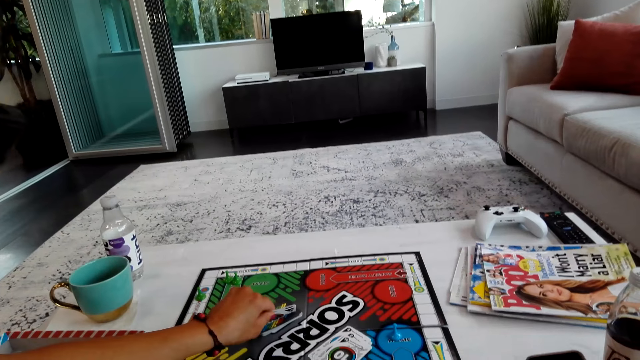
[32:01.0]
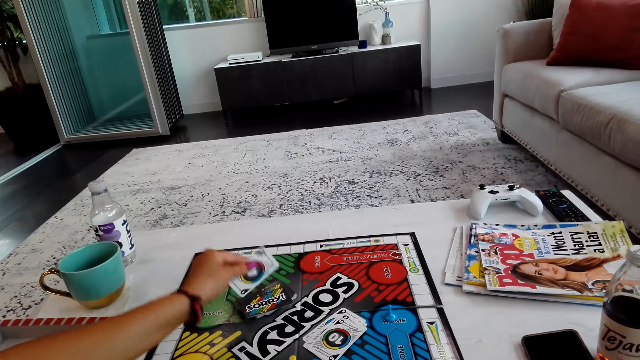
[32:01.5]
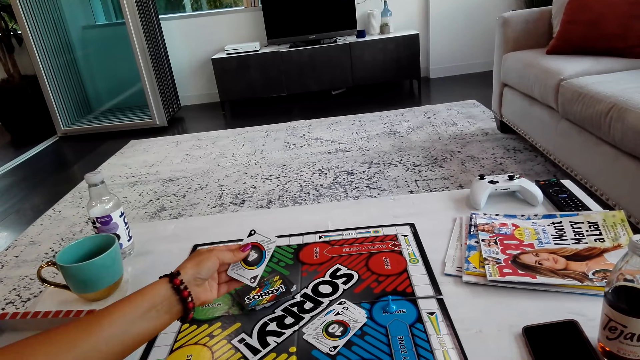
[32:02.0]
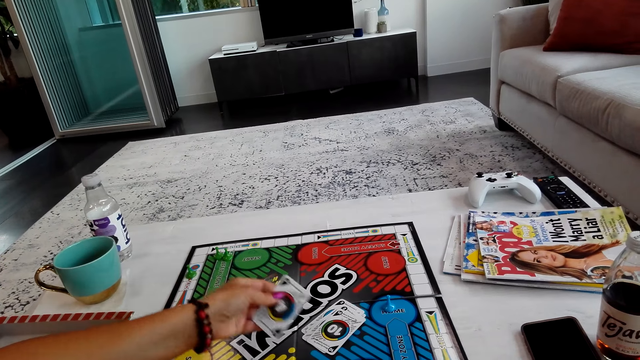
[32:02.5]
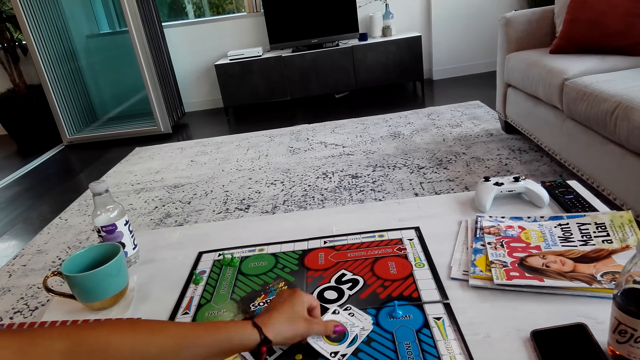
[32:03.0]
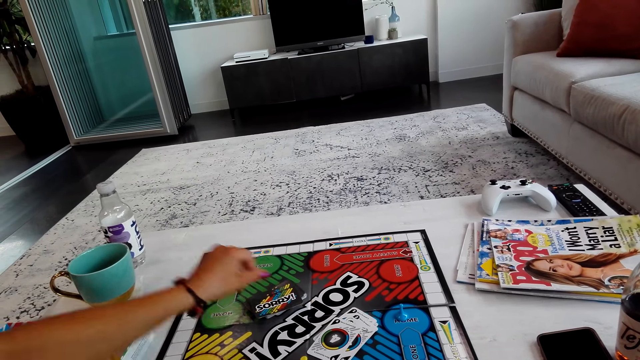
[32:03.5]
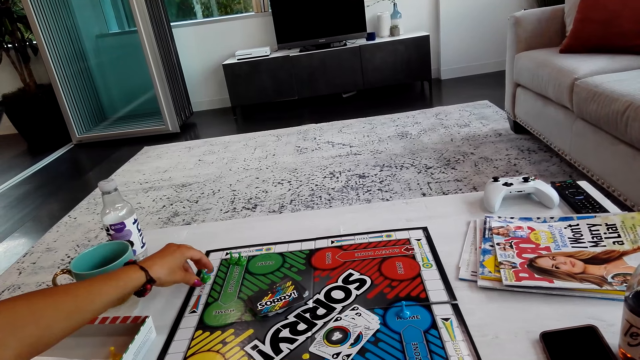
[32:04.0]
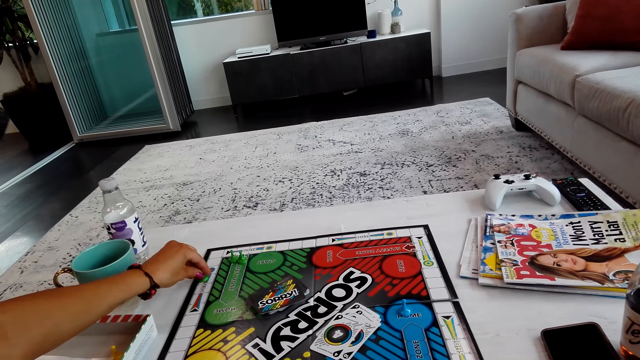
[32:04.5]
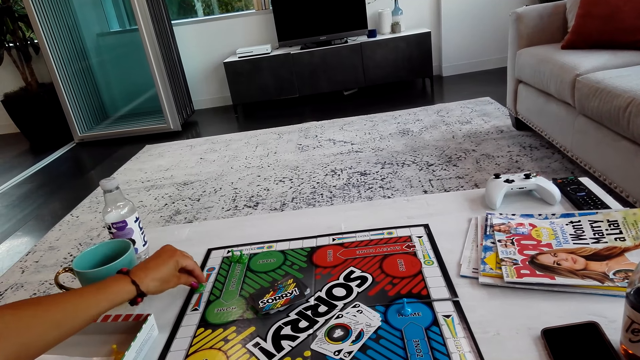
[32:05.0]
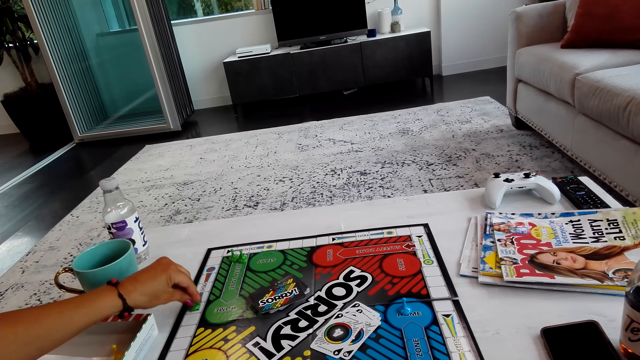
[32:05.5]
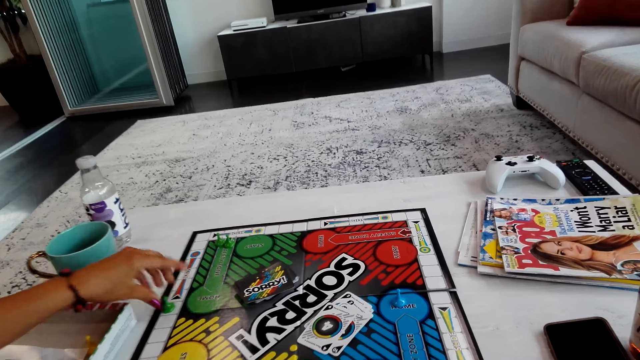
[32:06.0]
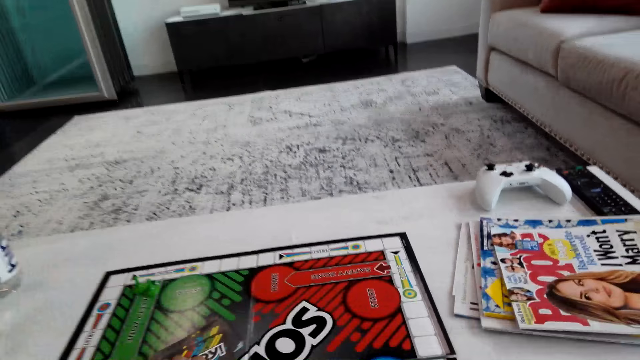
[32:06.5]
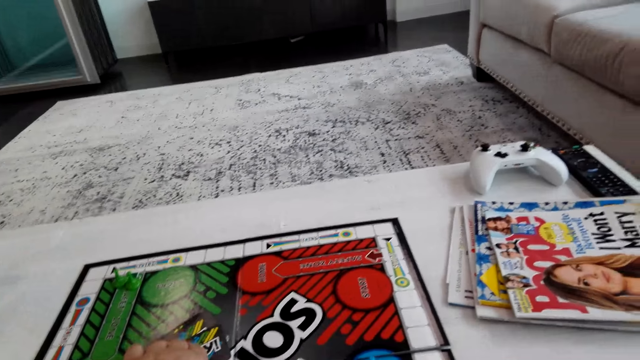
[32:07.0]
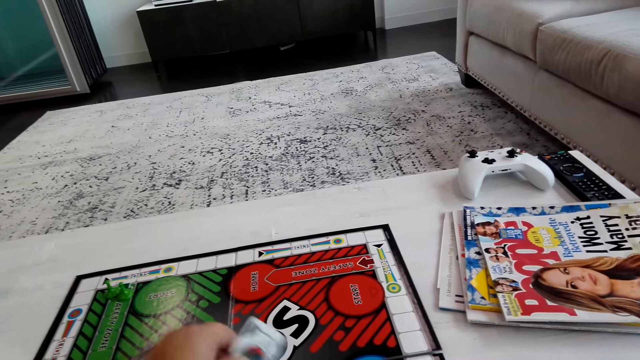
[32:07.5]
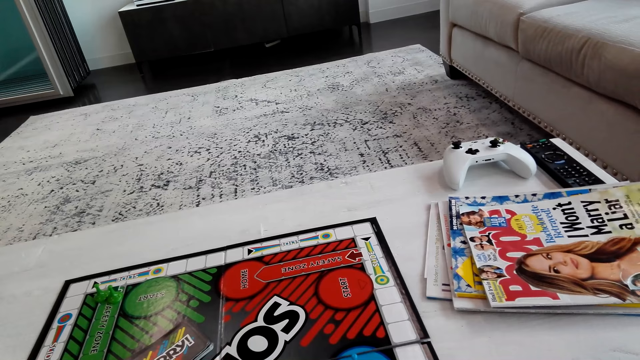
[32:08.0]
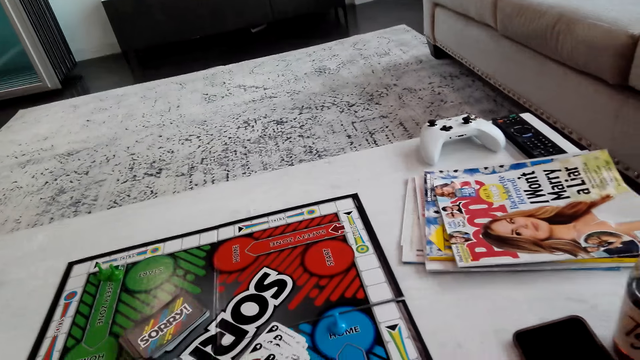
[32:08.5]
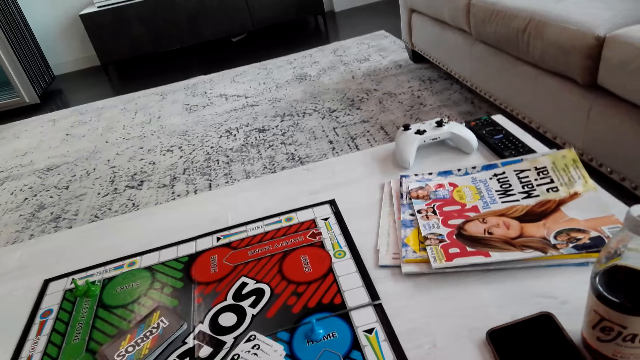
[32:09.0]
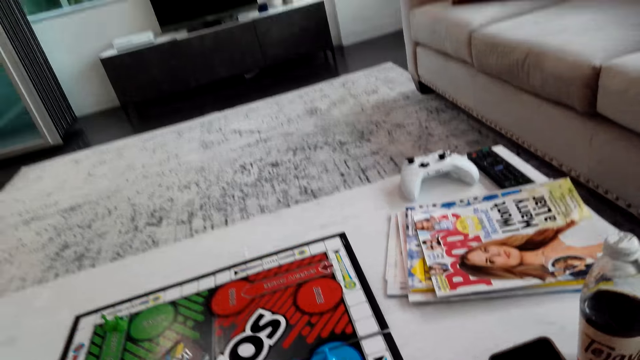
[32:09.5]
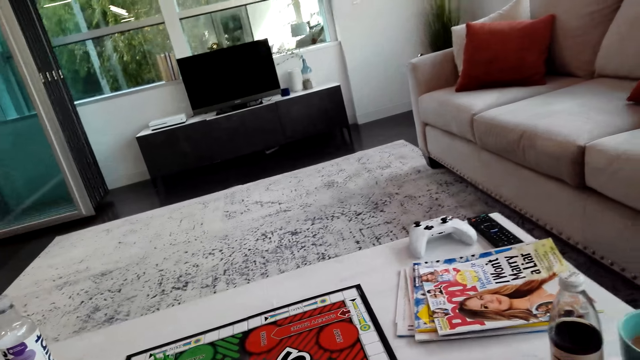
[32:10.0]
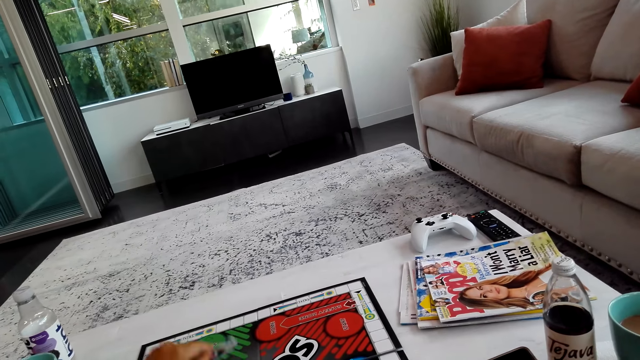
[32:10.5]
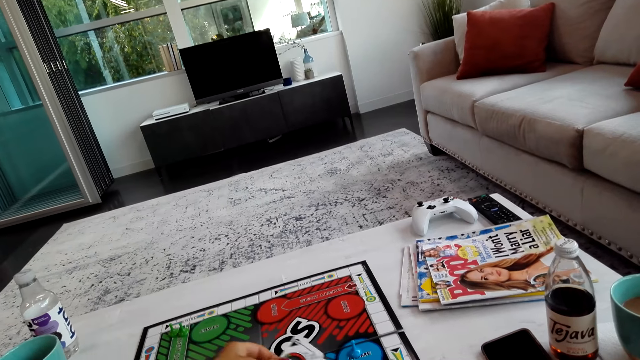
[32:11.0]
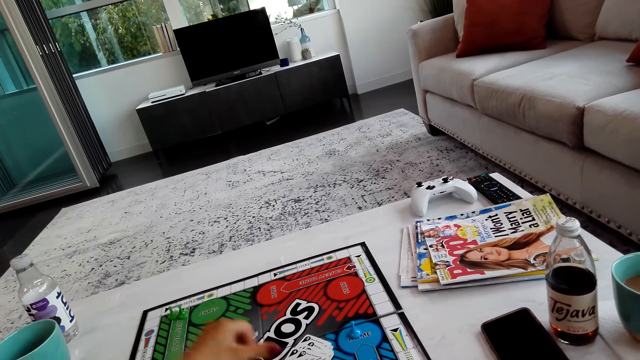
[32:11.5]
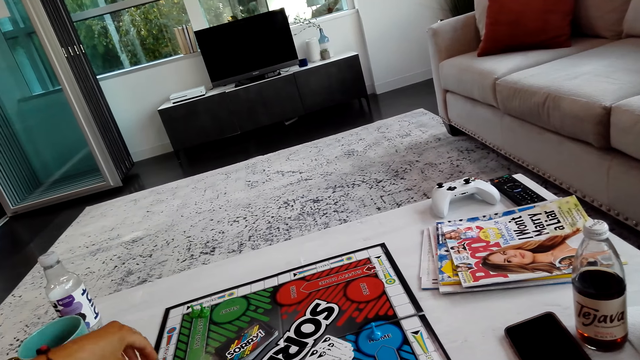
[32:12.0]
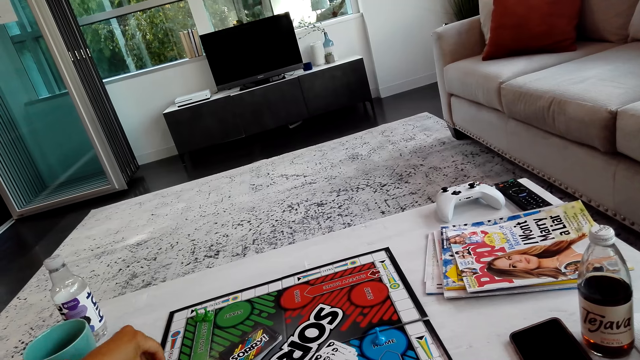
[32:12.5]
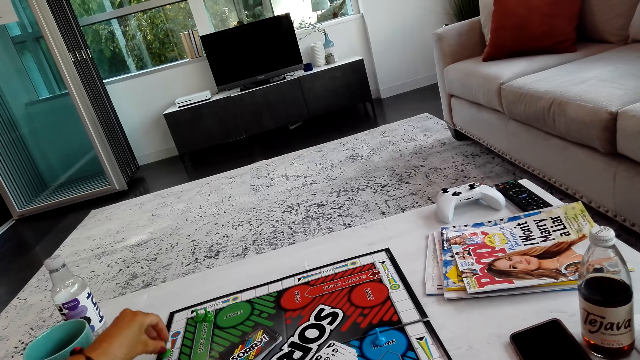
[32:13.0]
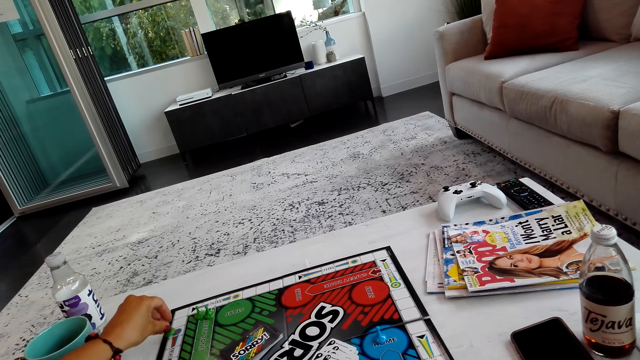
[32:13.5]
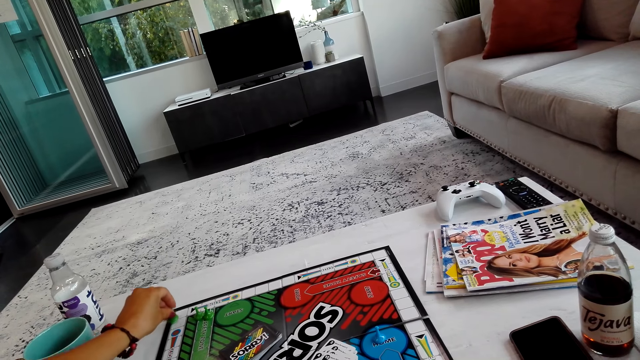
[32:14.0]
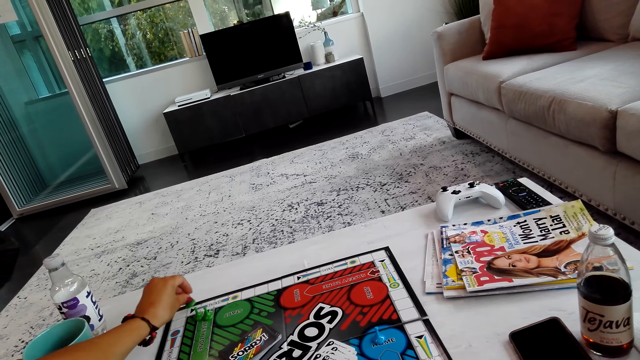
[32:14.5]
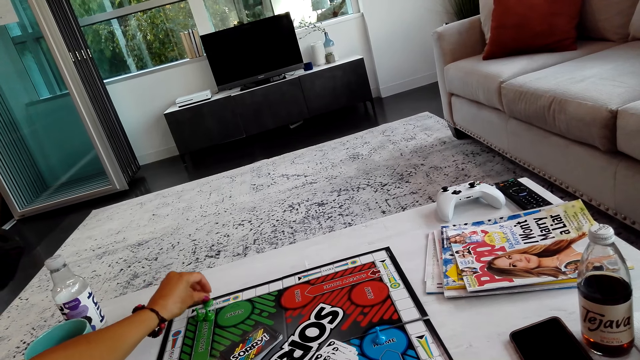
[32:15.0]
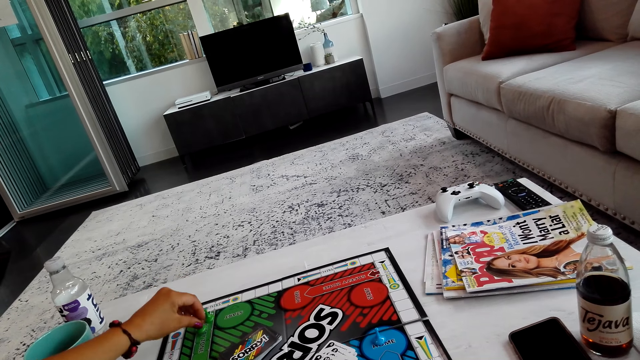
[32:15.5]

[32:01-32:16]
A lady turns the card. The lady picks the card on the board, puts the card on the board, moves a pawn on the board, and plays the board game. The camera wearer picks the card on the board. They turn the card, put the card on the board, and play the board game. The lady picks the card on the board, turns the card, puts the card on the board, moves the pawn on the board, and plays the board game.

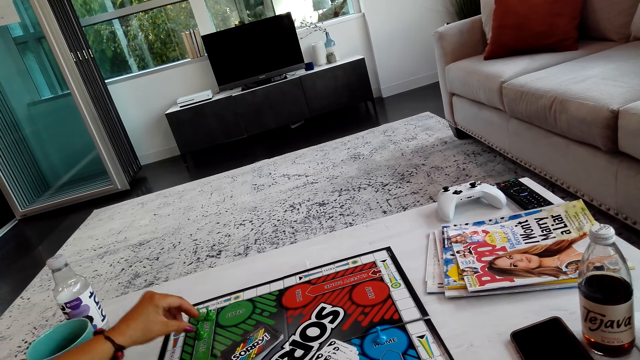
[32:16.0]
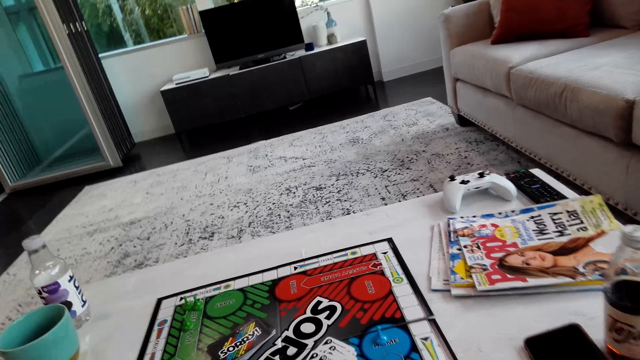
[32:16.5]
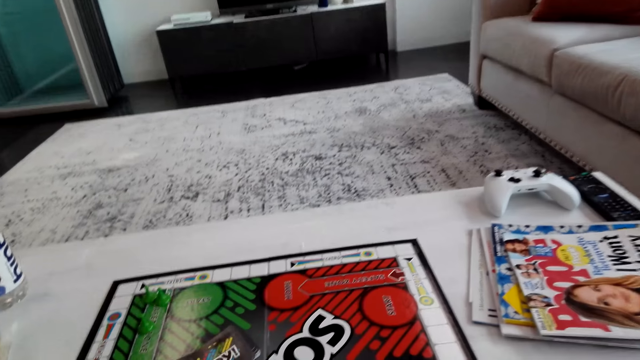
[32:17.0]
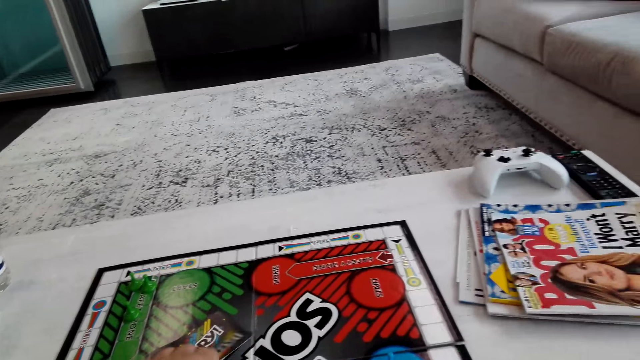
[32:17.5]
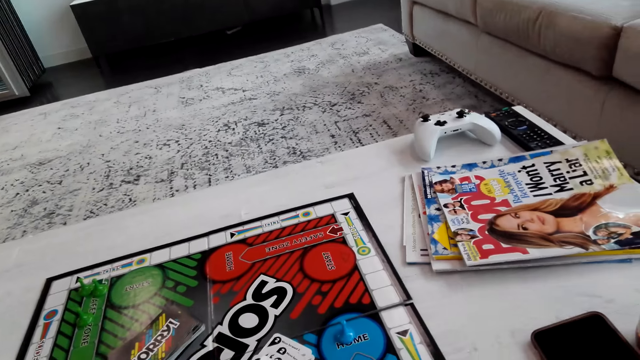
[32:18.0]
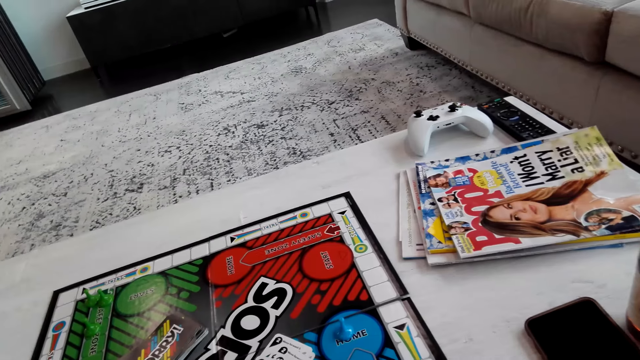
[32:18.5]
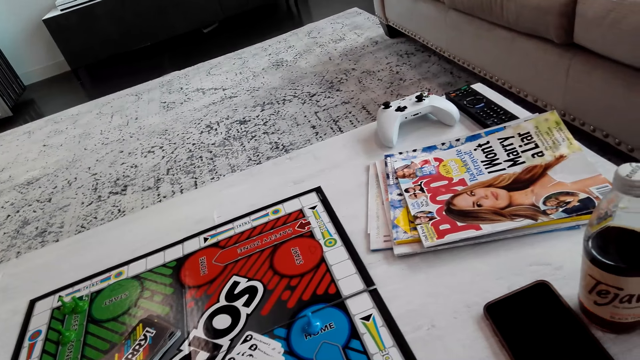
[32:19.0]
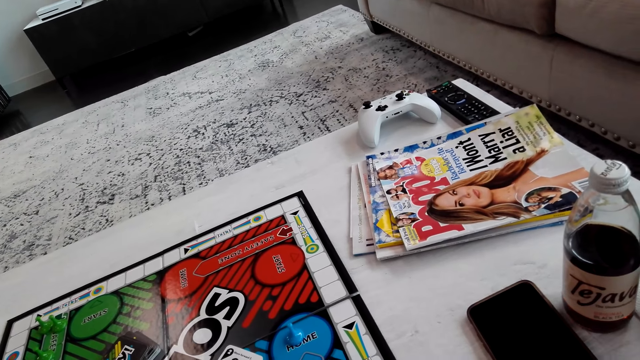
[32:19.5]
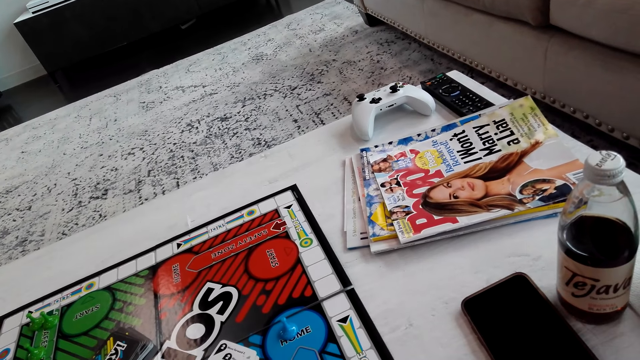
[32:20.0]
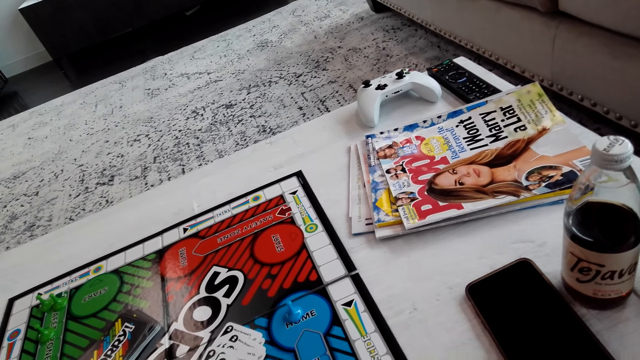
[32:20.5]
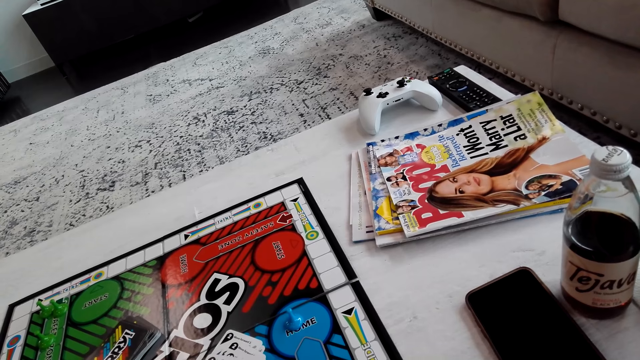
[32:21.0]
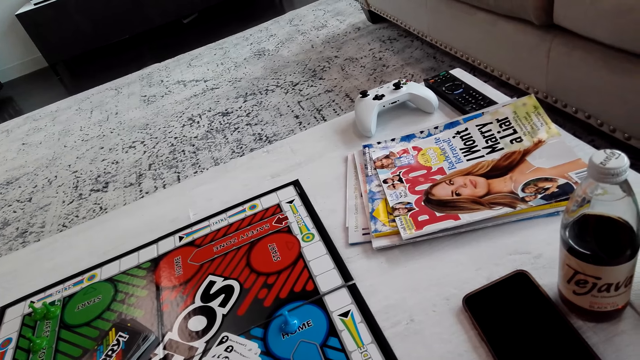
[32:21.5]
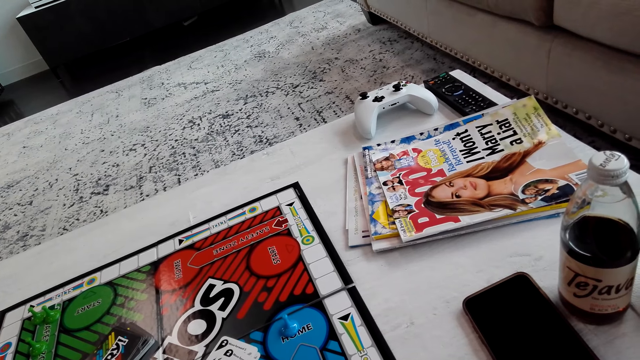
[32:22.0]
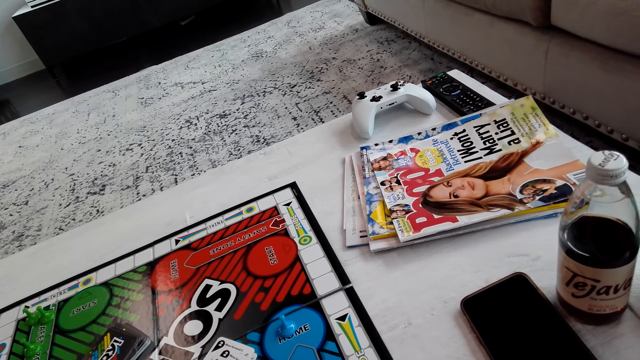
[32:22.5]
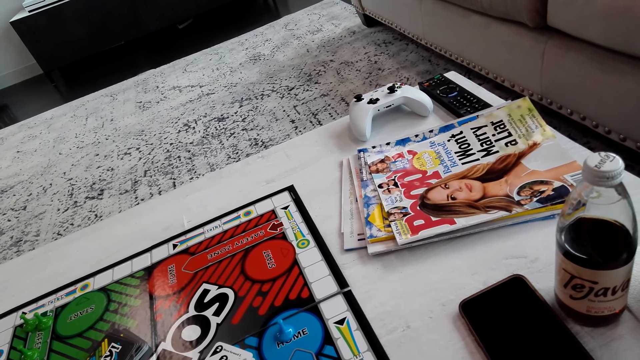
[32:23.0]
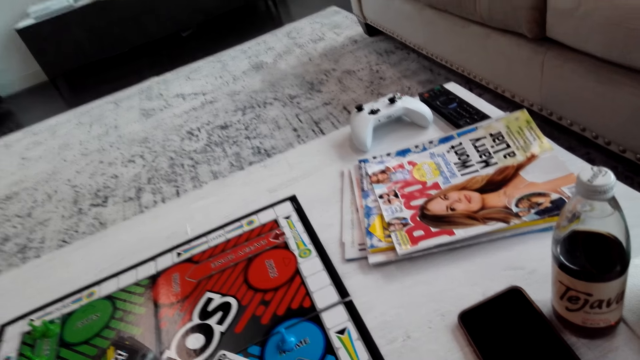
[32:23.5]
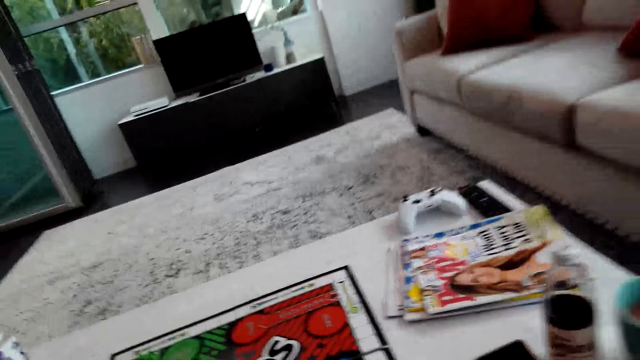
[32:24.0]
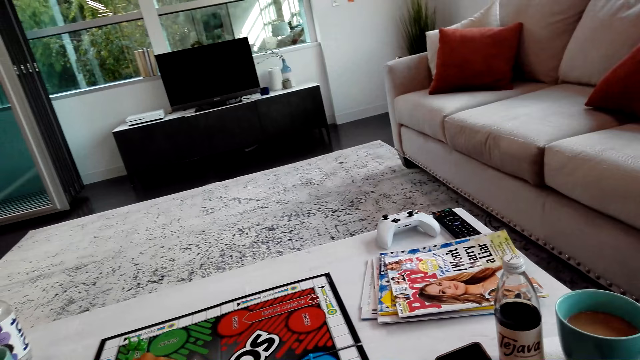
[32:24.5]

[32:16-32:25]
The camera wearer turns the card. They pick the card on the board, put the card on the board, and play the board game.
